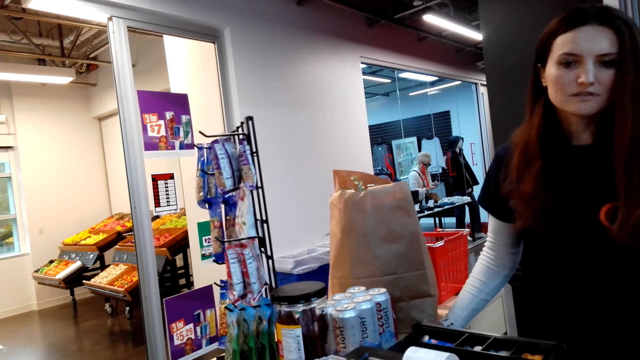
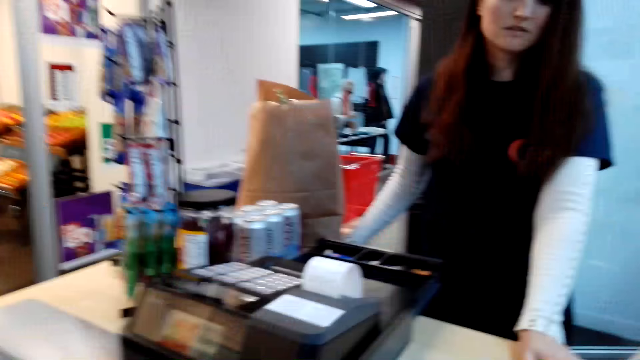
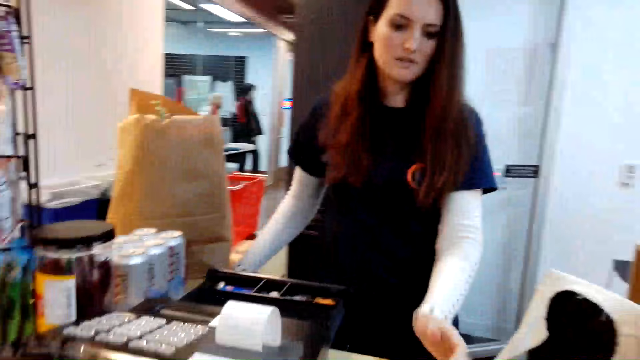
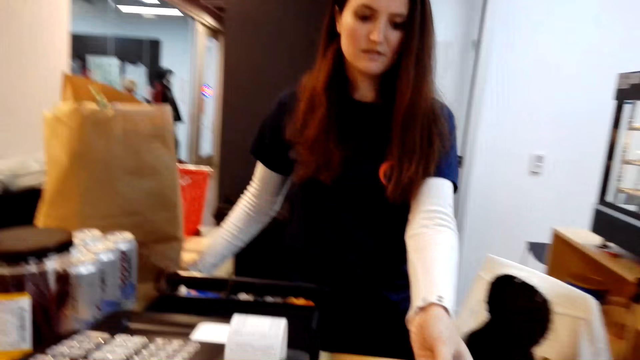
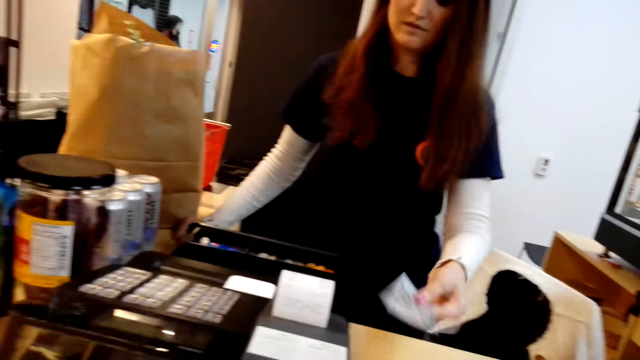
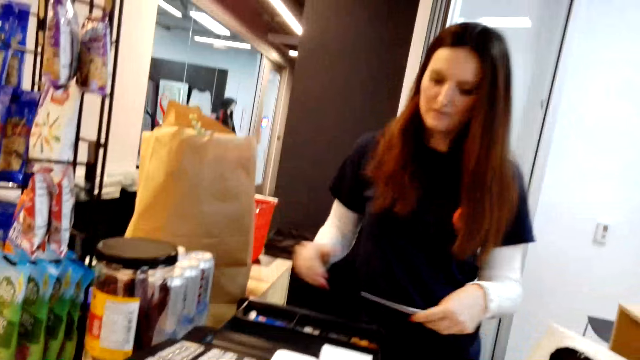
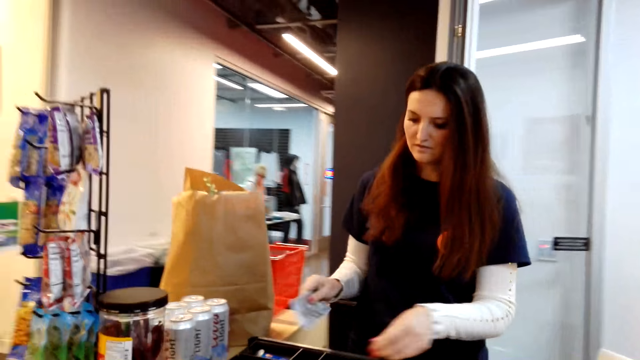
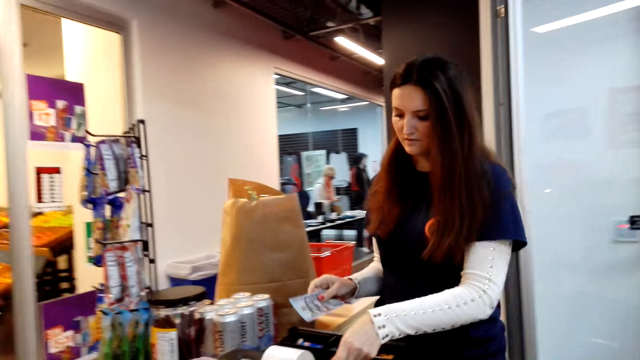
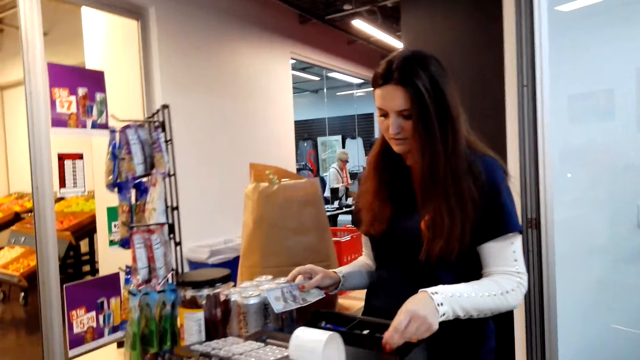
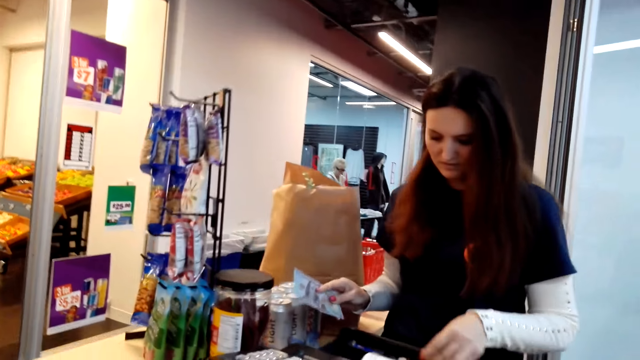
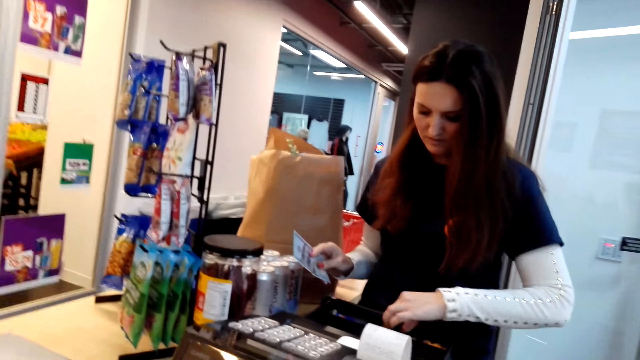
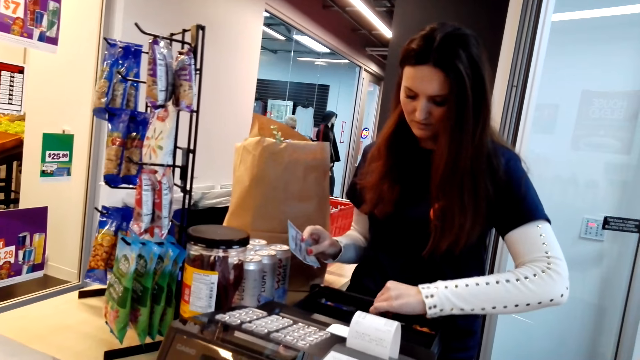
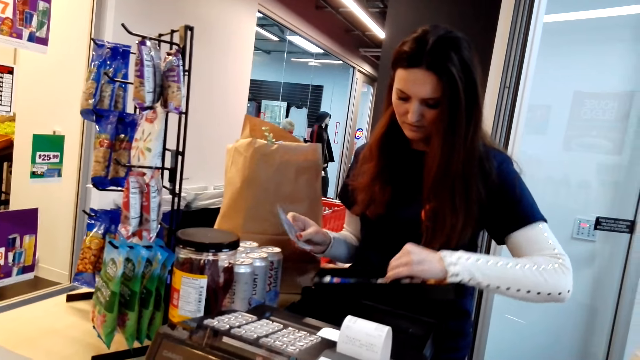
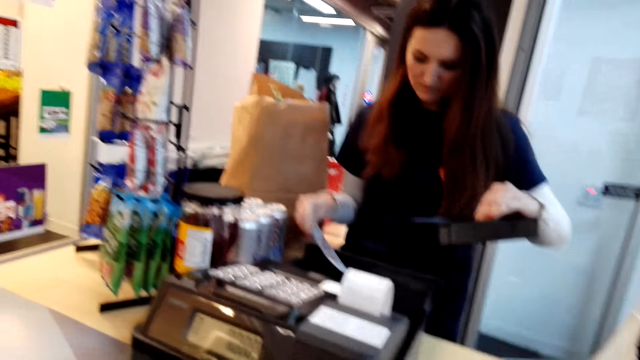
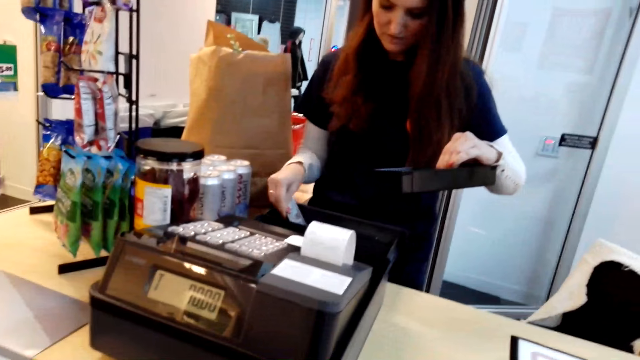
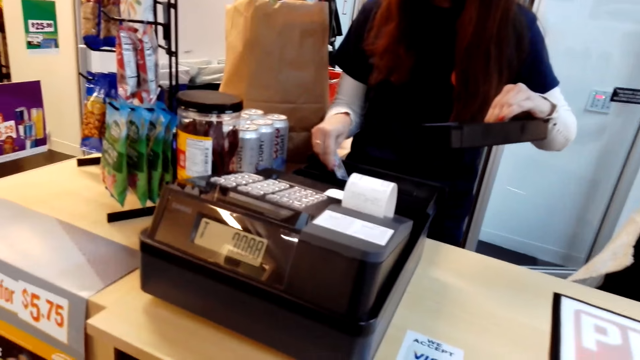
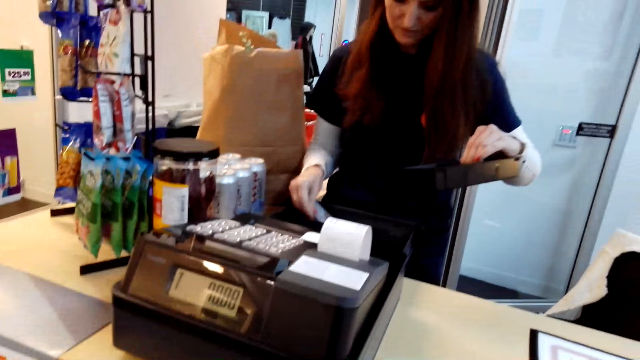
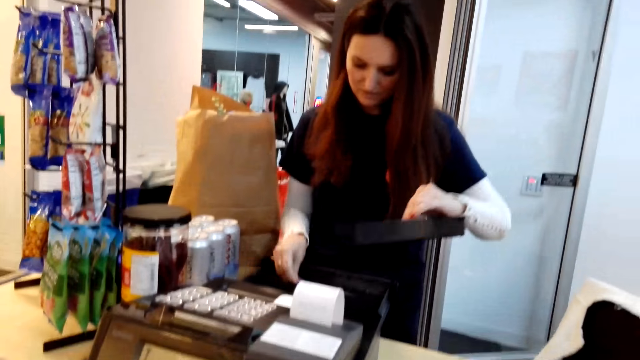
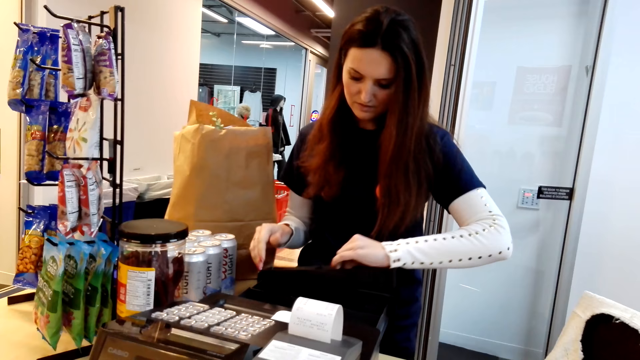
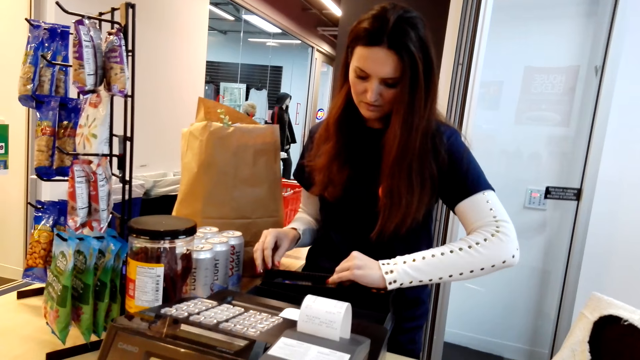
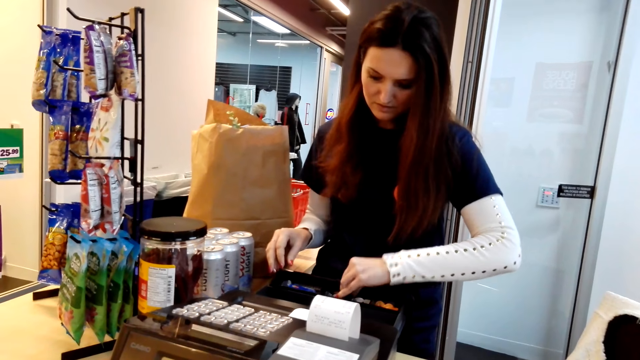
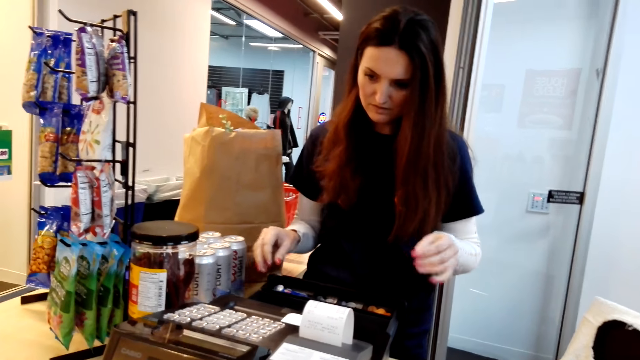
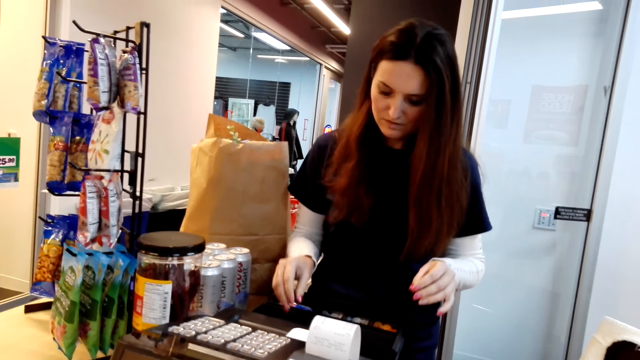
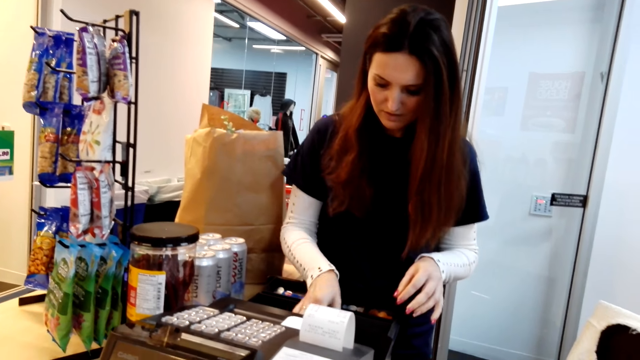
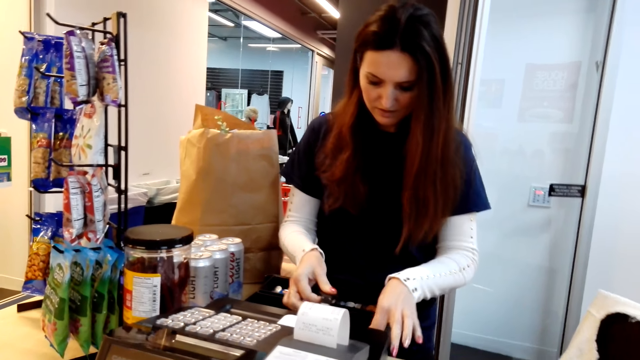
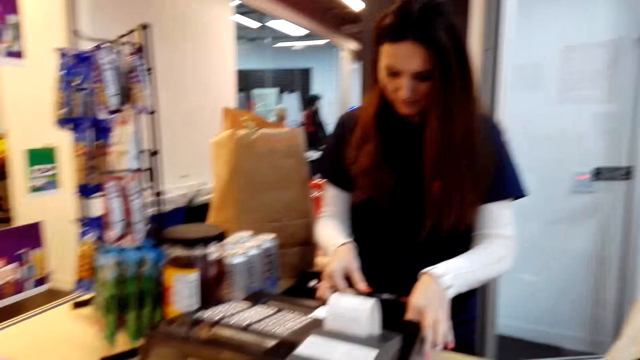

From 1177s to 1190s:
The camera wearer hands over the cash. The woman picks the money from the camera wearer. The woman holds the multipurpose tray, pulls a drawer from the cashier machine, places the cash in the drawer, places the multipurpose tray in the drawer and puts back the drawer.

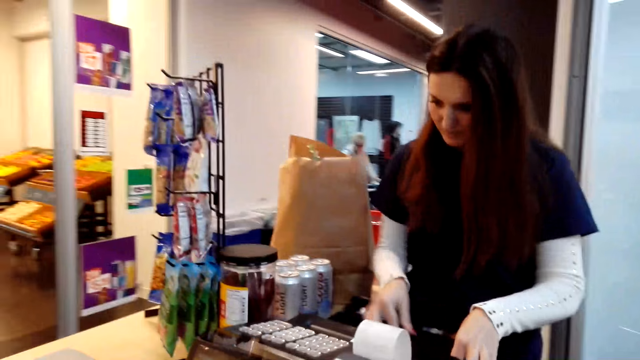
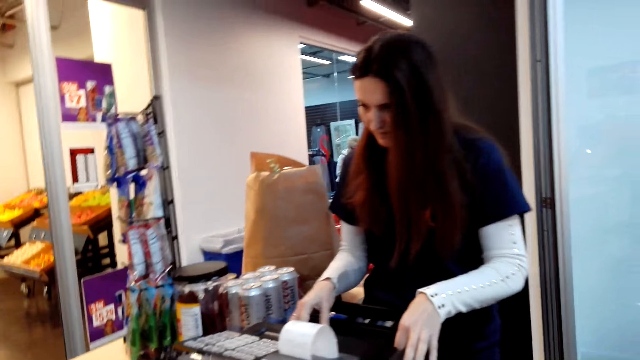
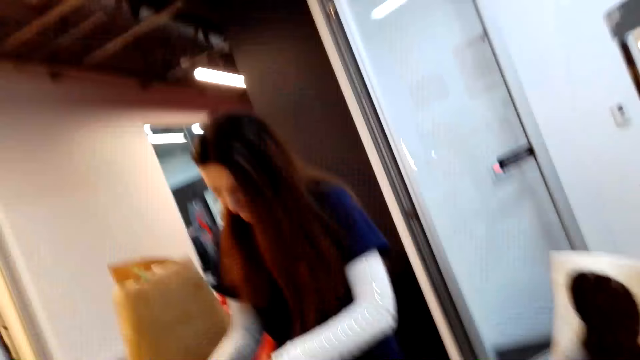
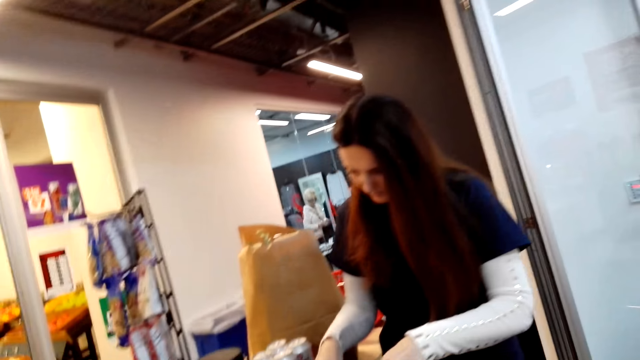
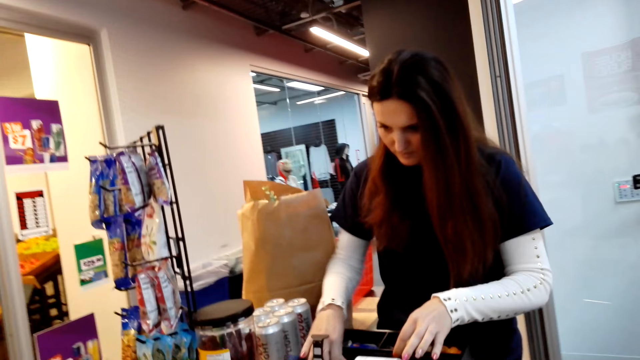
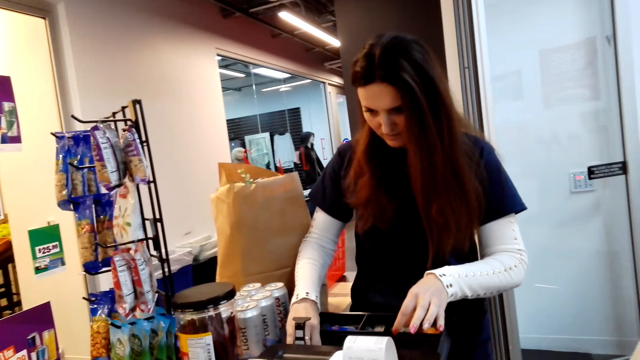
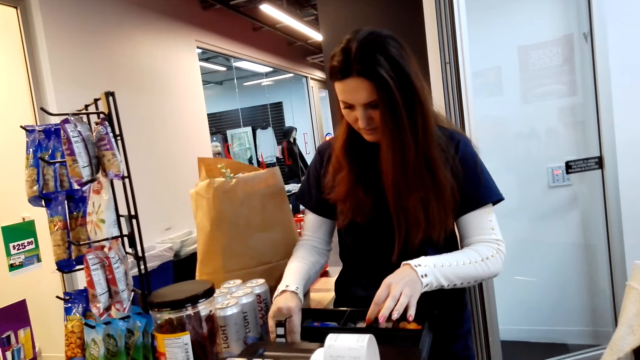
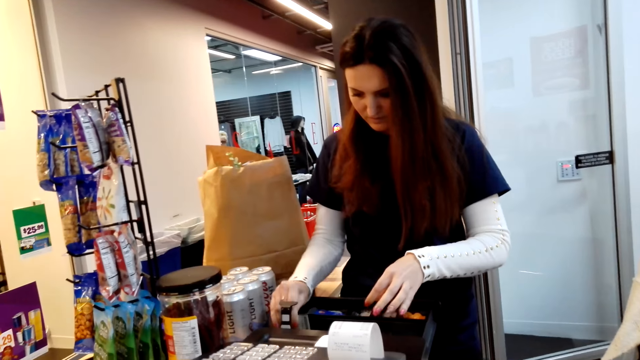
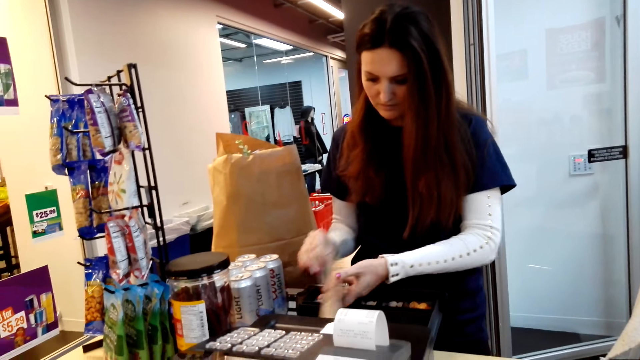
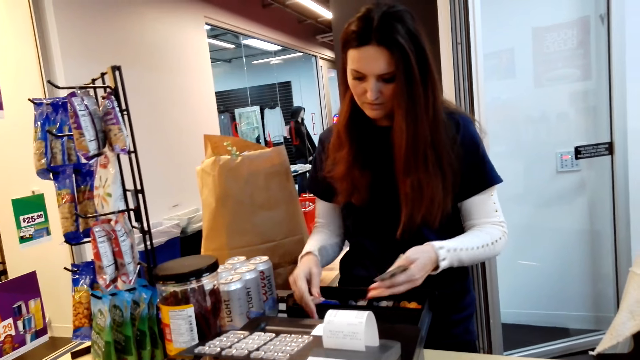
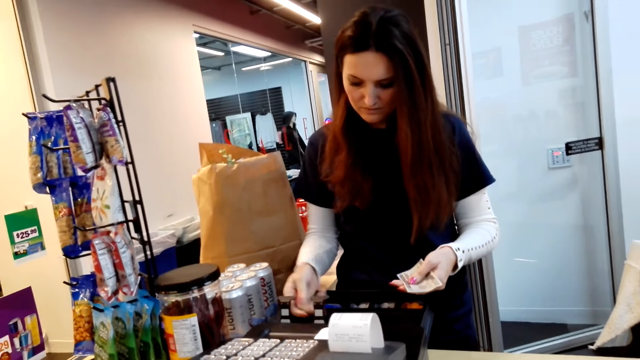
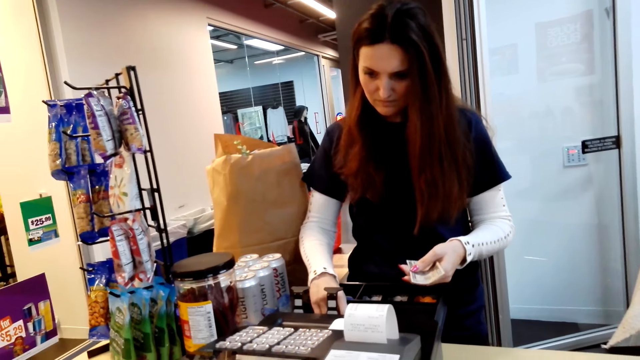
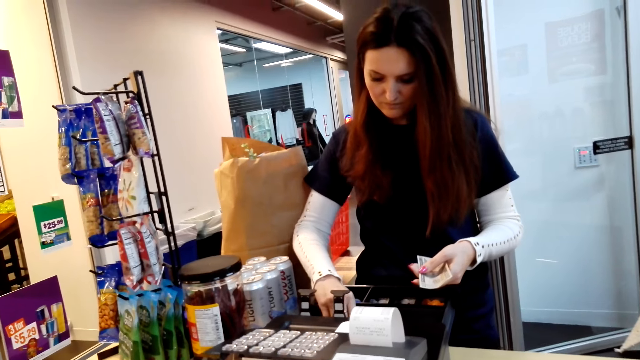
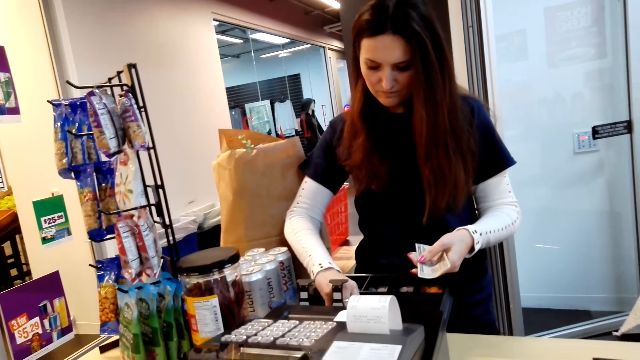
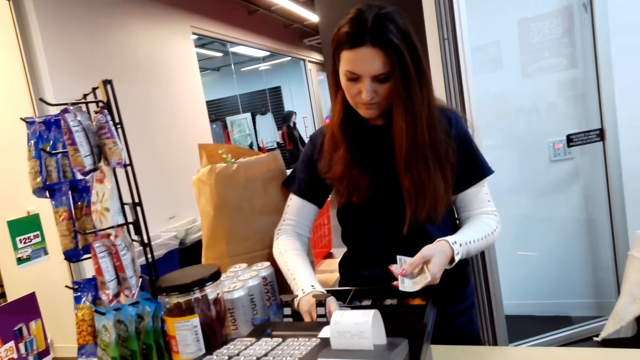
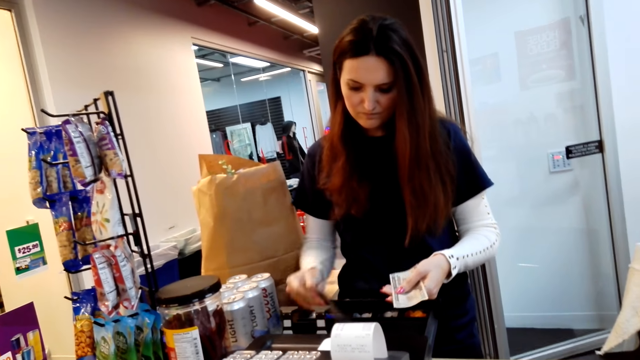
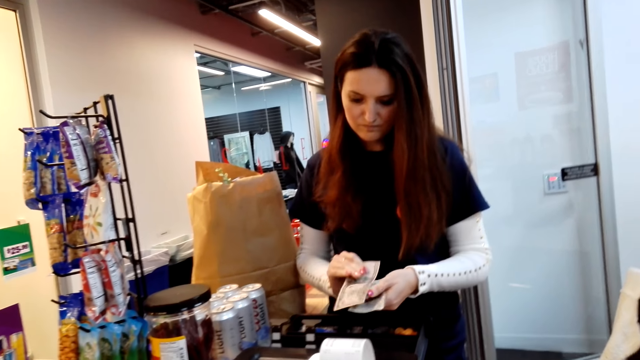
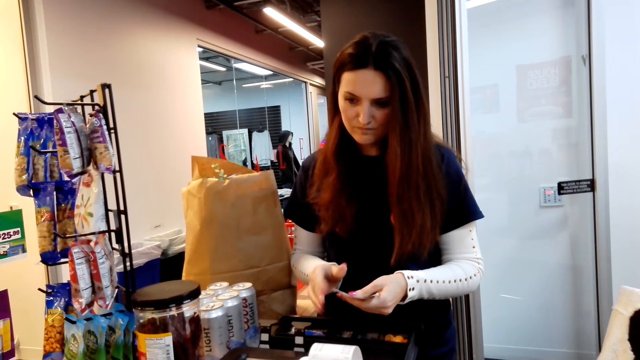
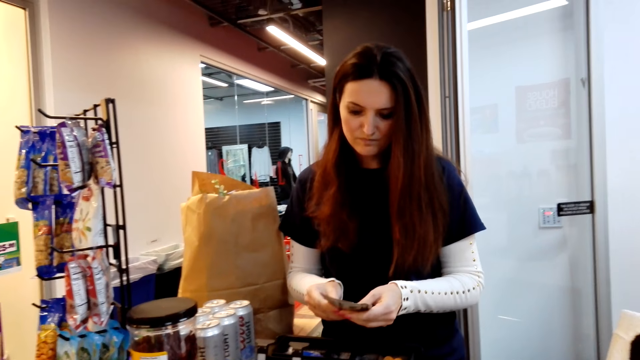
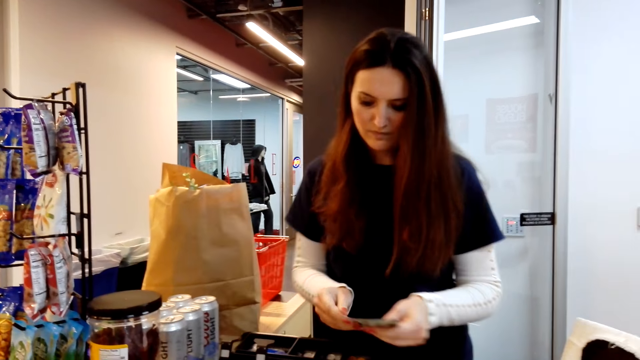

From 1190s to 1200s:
The woman picks money from the cashier machine. The camera wearer picks the cash.
